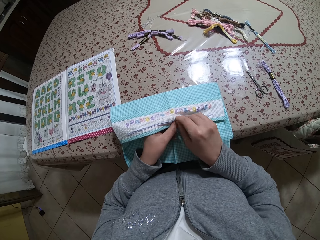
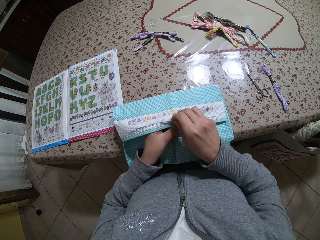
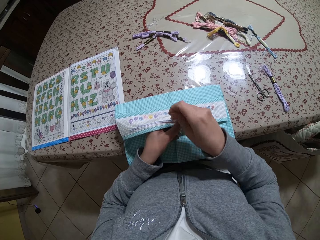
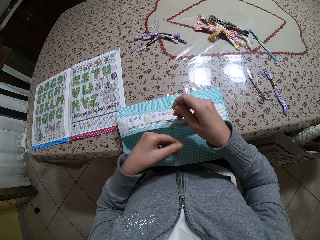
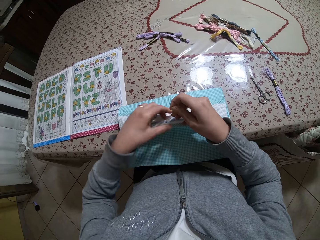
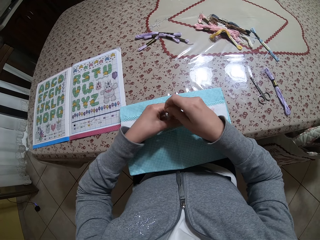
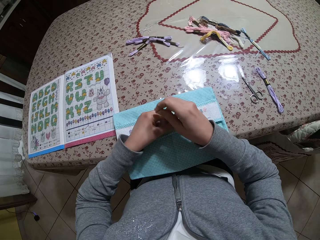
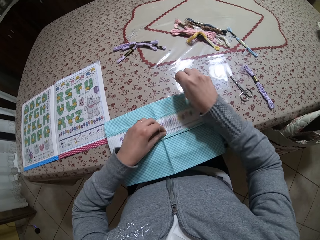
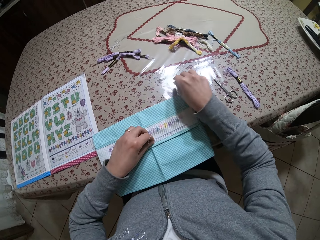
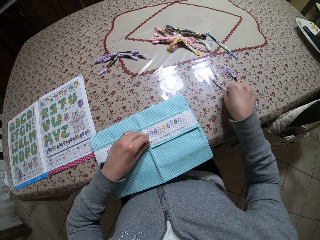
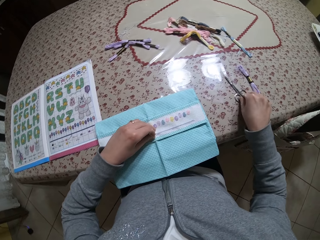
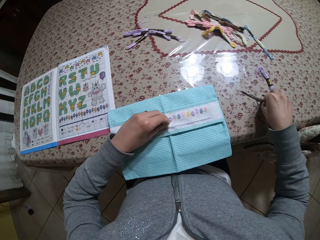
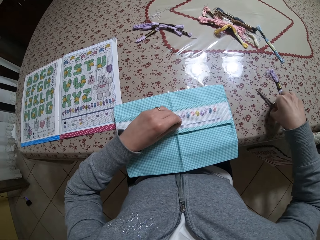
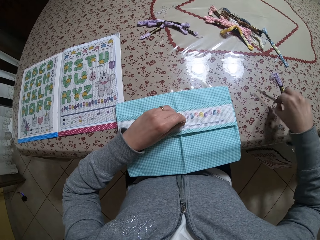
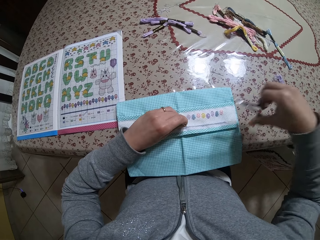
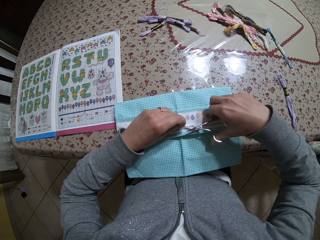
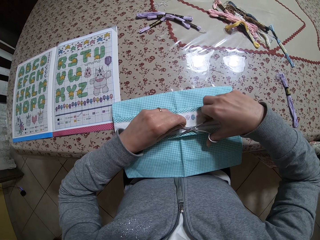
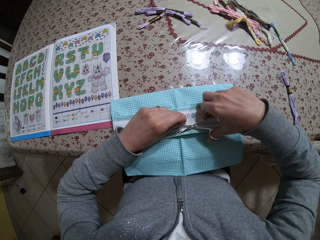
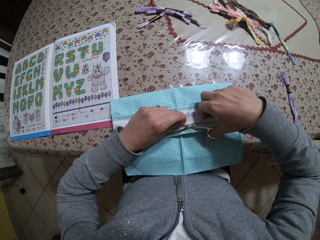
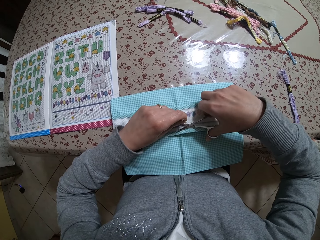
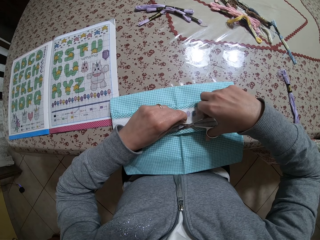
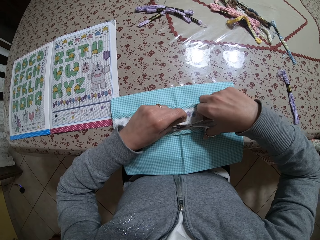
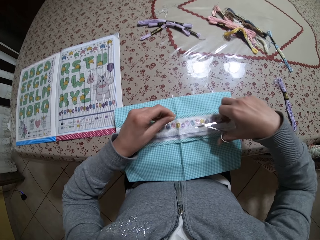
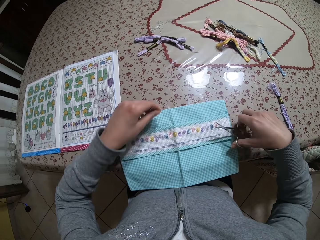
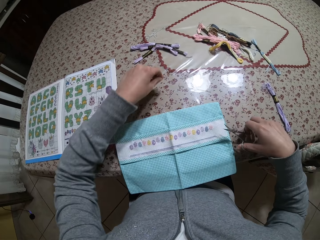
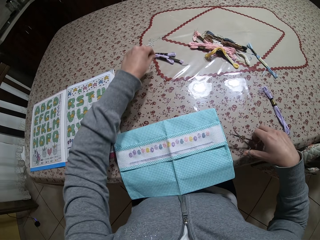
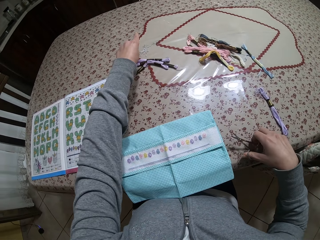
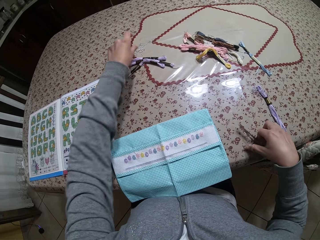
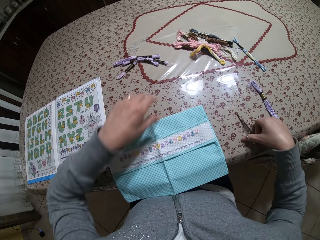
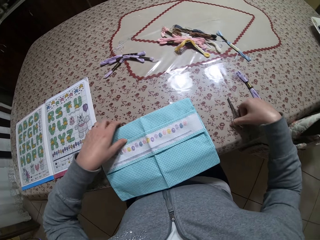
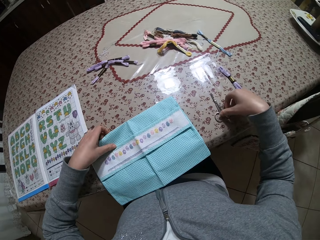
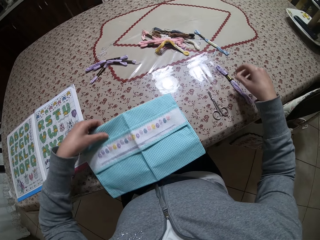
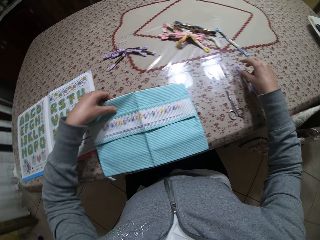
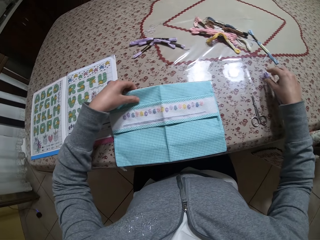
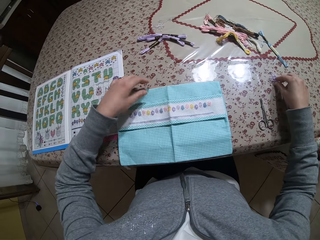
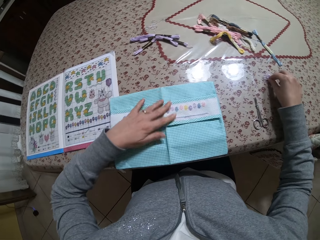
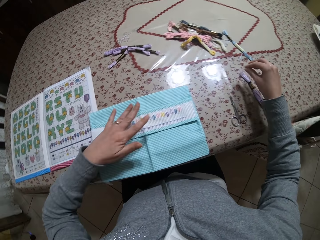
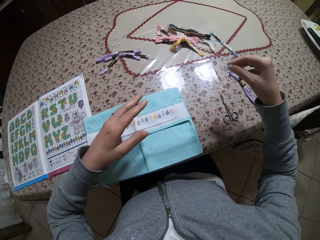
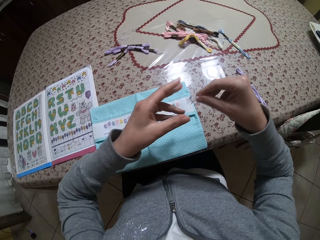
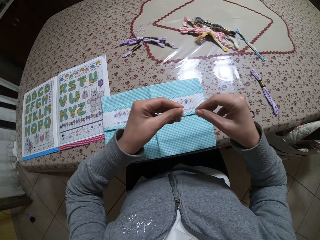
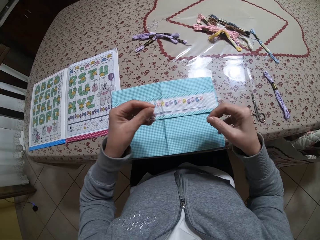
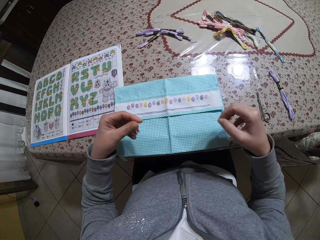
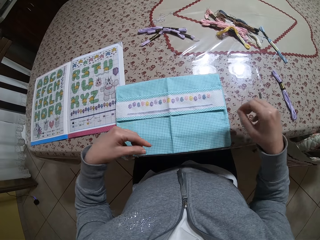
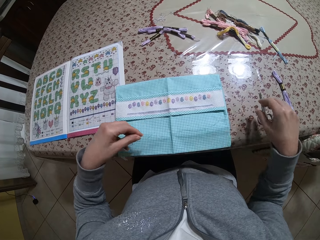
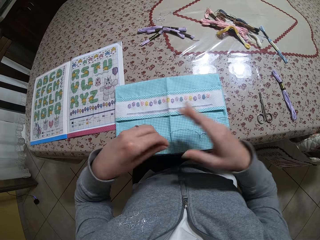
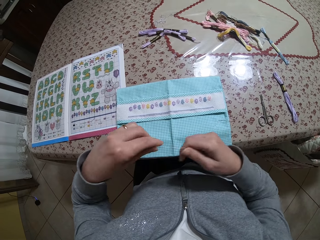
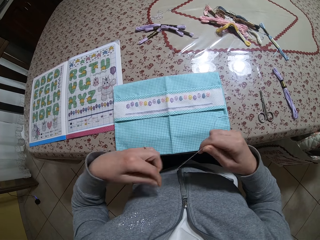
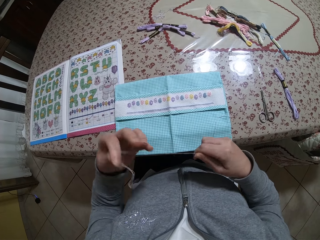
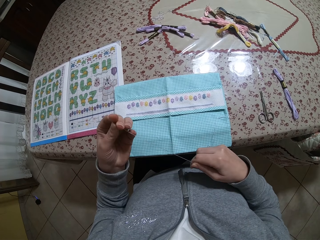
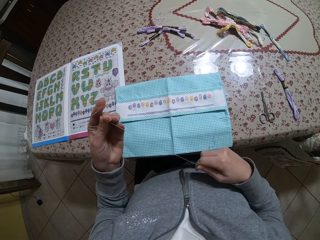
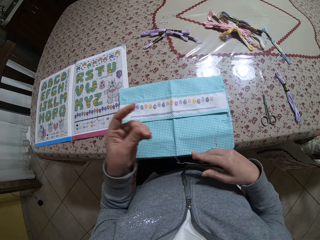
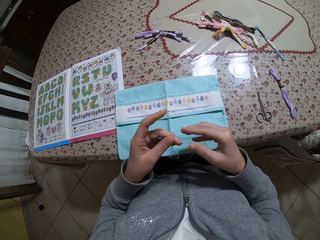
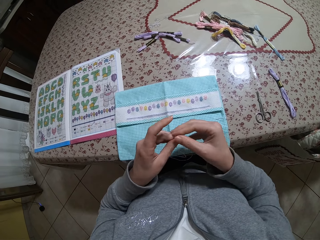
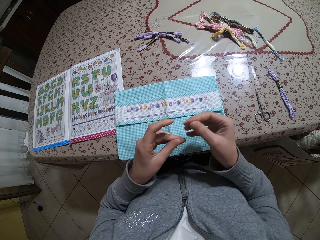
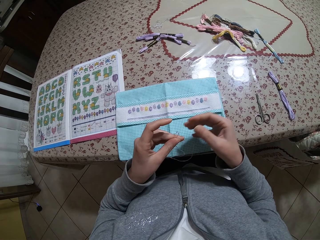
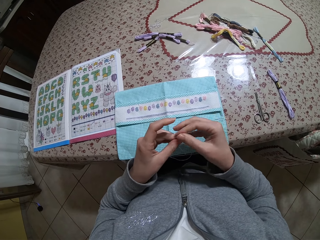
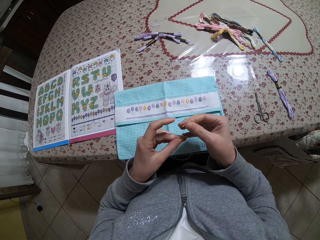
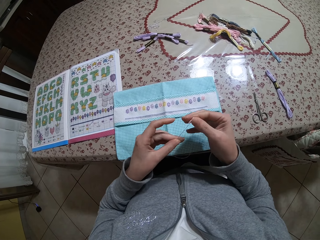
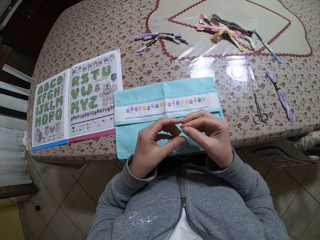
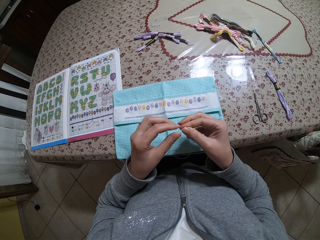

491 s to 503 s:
The camera wearer holds the thread with the left hand. She places the needle on the table with her right hand. She picks up the scissors with her right hand. She cuts the thread with the scissors. She drops the thread on the table with her left hand. She places the scissors on the table with her right hand. She repositions the napkin on the table with her left hand. She picks up the thread from the table with her right hand. She straightens the thread with her hands.

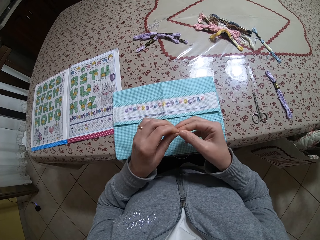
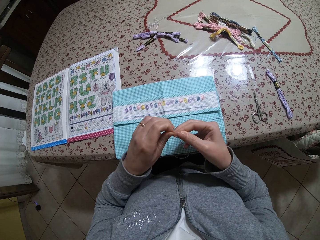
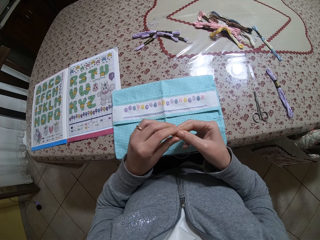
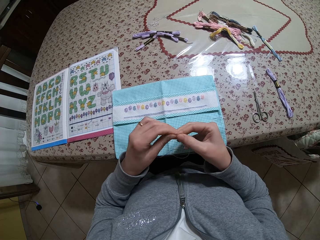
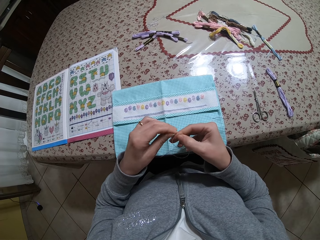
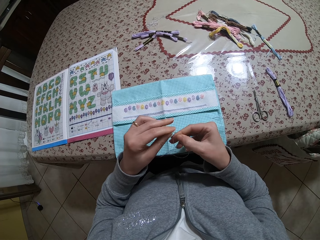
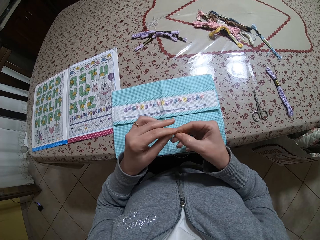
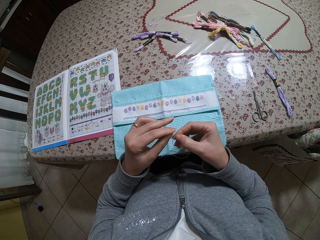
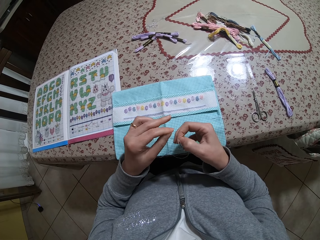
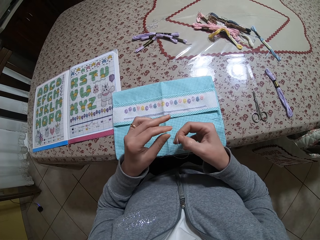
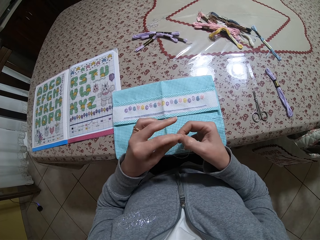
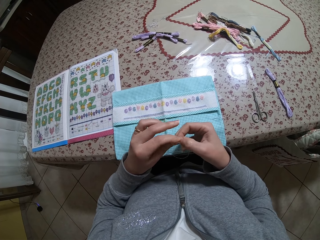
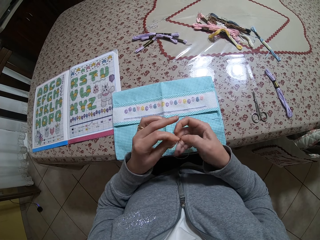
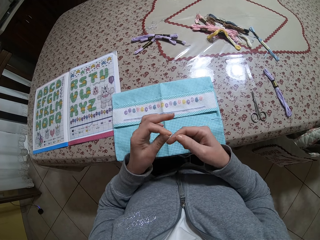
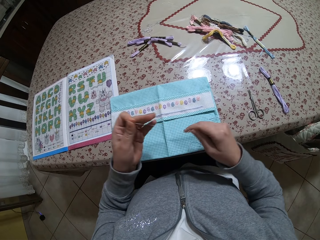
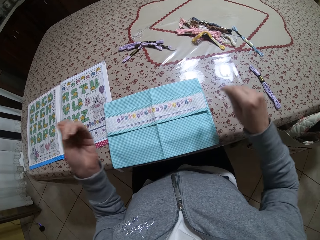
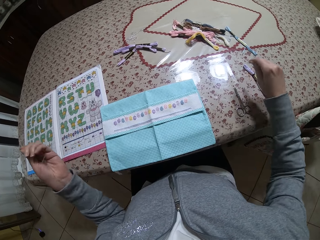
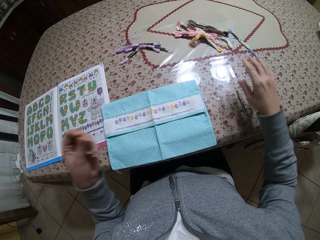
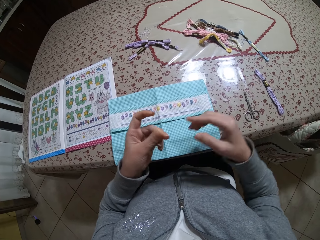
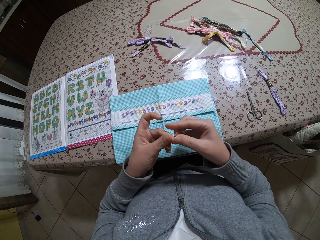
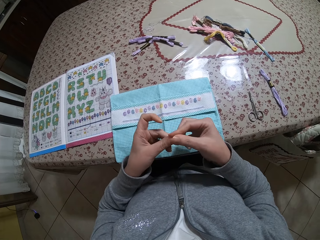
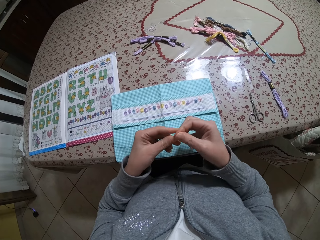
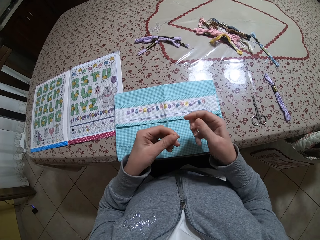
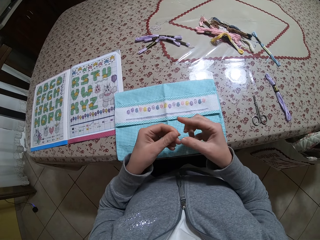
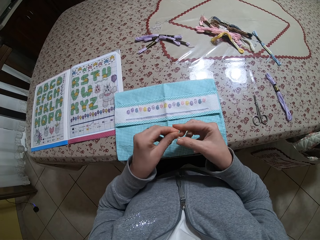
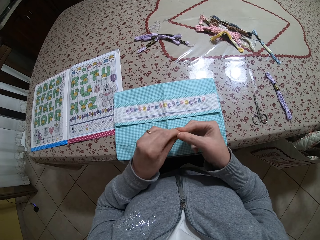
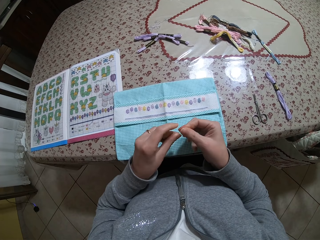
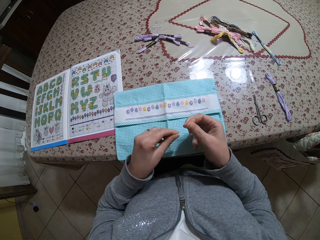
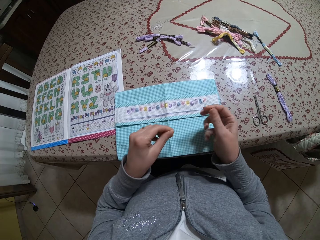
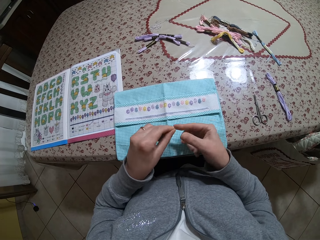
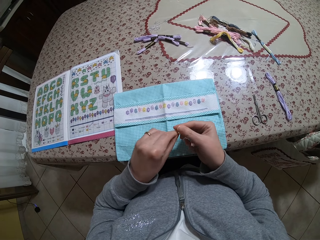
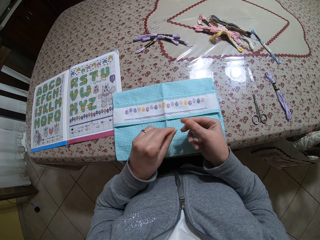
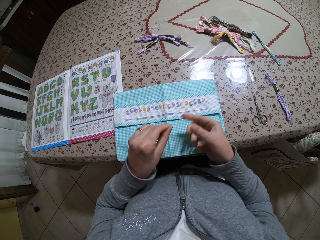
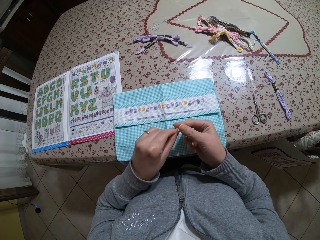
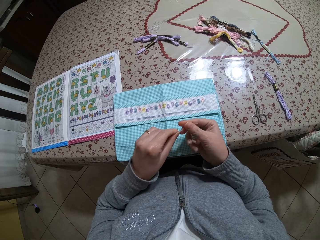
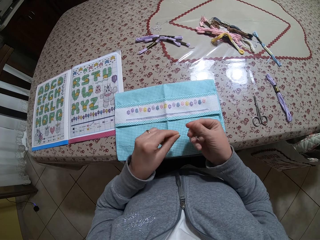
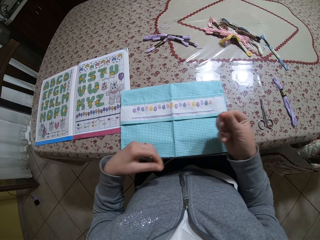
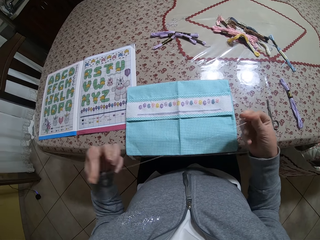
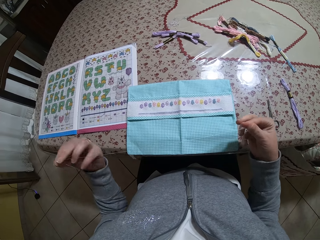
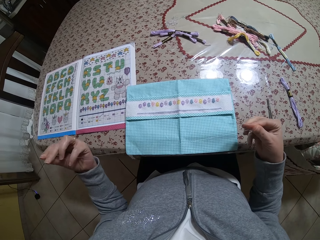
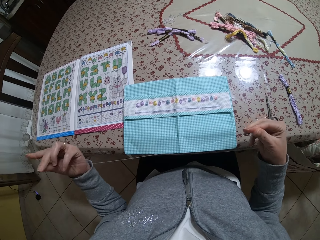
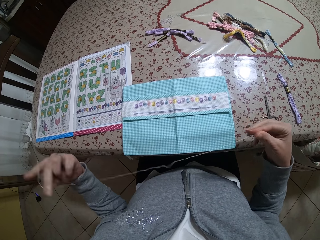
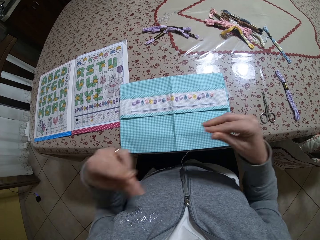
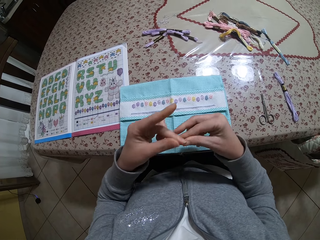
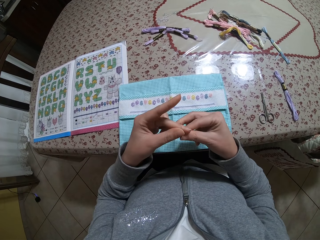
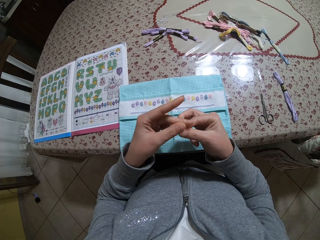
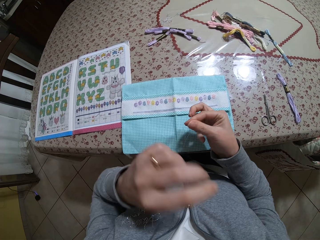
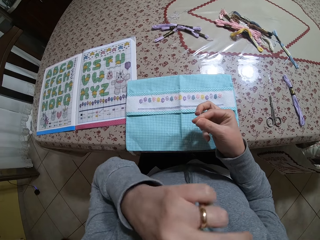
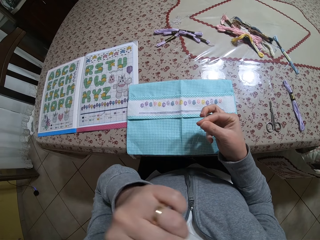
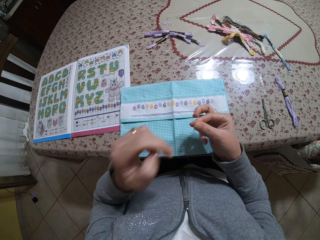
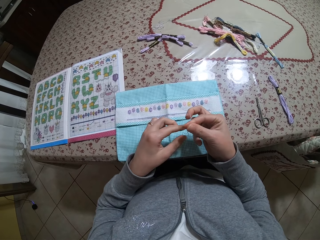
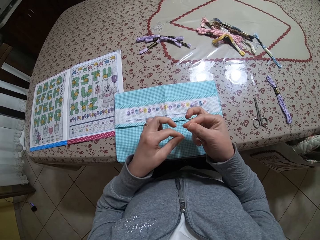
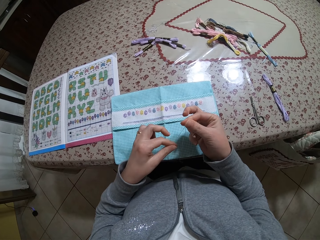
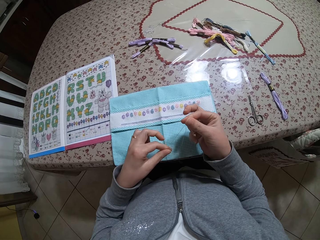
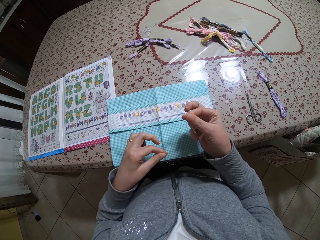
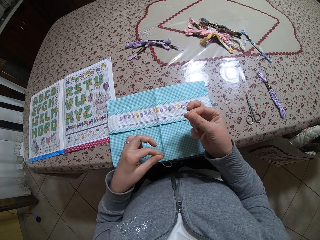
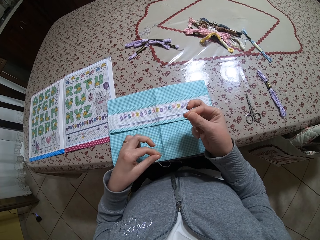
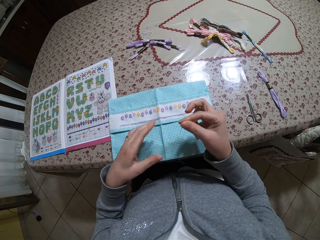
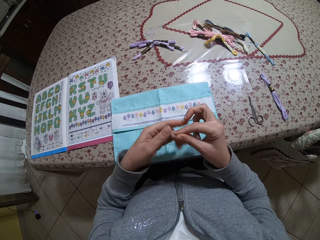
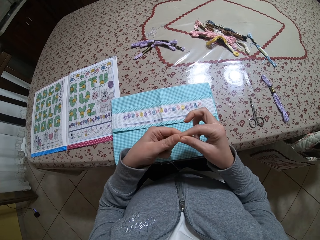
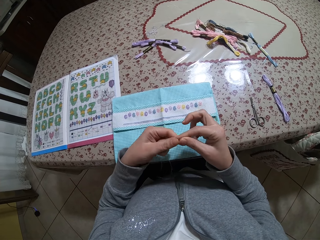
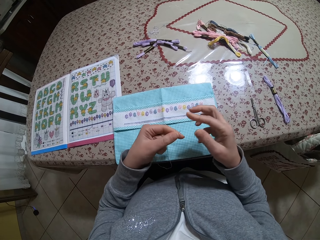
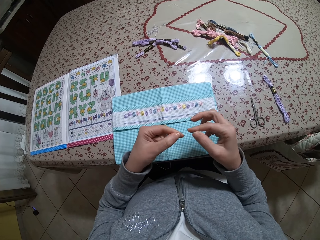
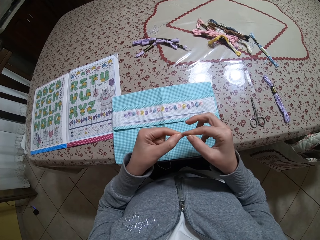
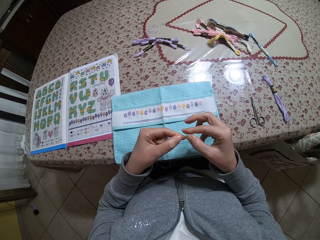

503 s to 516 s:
The camera wearer raises her left hand towards her face. She touches her chin. She lowers her left hand. She stretches the thread with both hands.
